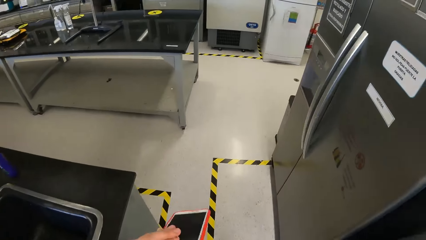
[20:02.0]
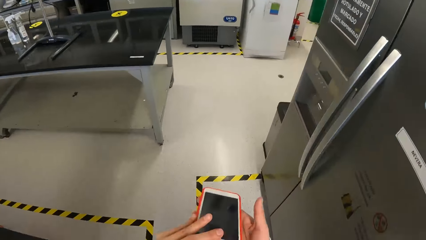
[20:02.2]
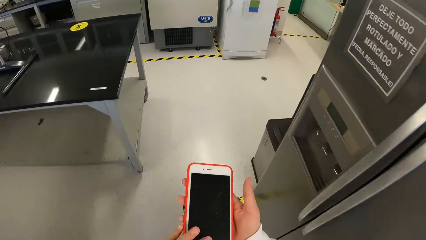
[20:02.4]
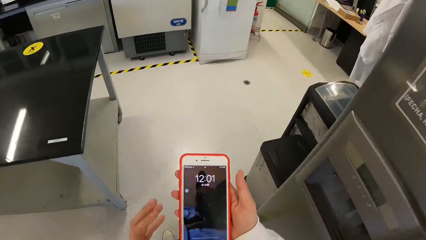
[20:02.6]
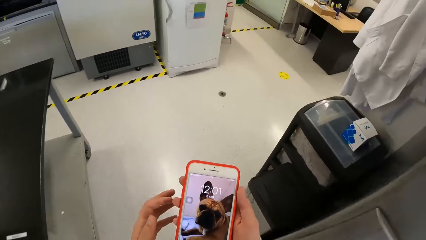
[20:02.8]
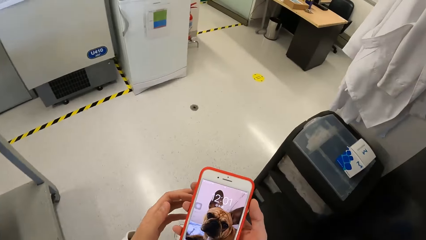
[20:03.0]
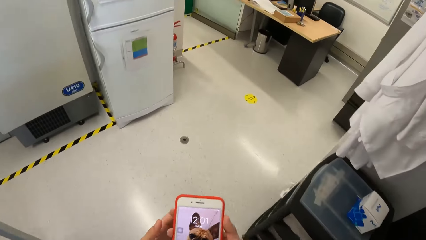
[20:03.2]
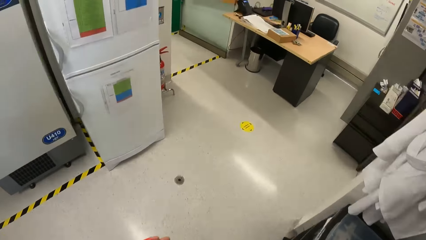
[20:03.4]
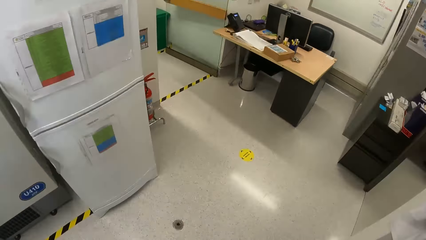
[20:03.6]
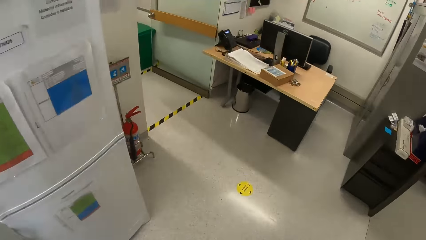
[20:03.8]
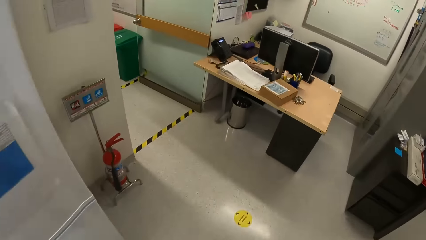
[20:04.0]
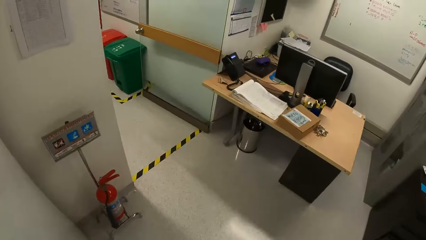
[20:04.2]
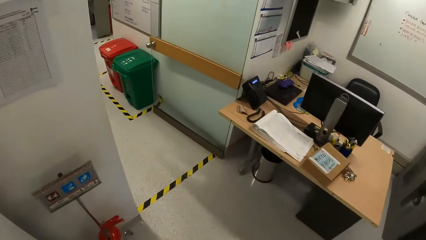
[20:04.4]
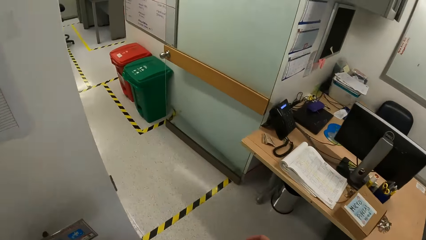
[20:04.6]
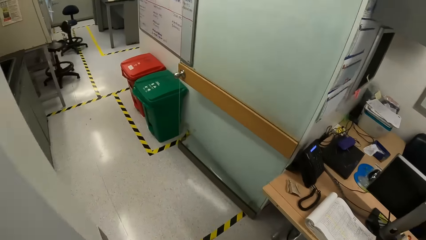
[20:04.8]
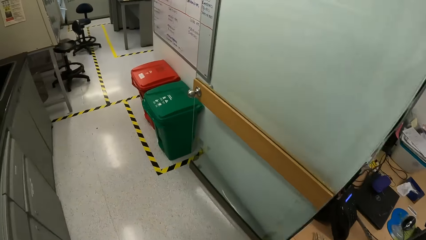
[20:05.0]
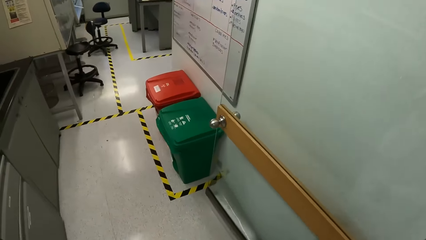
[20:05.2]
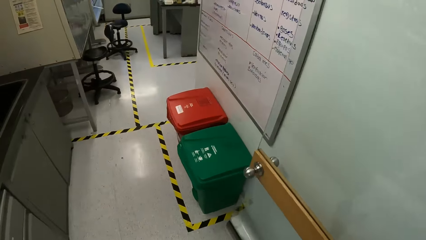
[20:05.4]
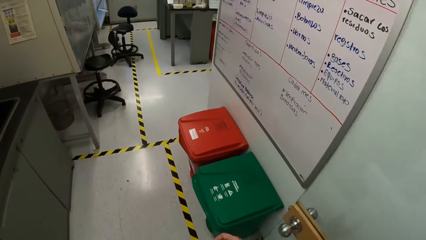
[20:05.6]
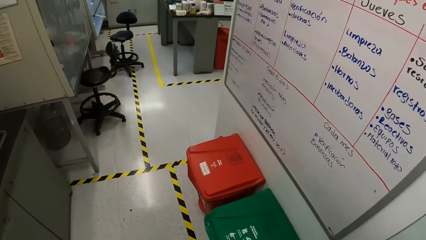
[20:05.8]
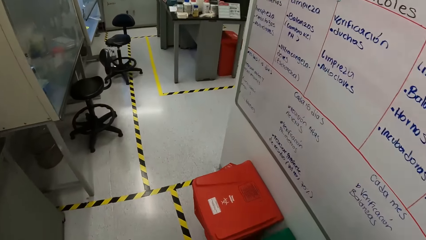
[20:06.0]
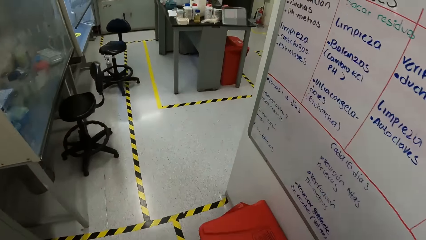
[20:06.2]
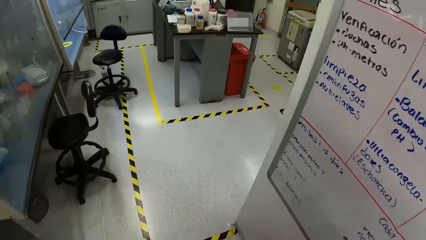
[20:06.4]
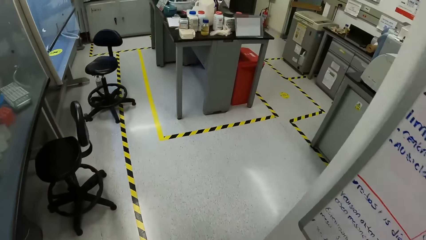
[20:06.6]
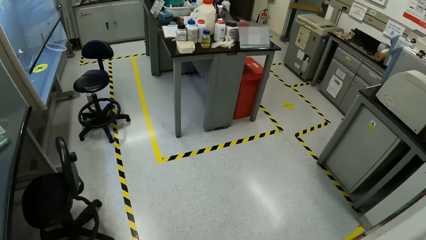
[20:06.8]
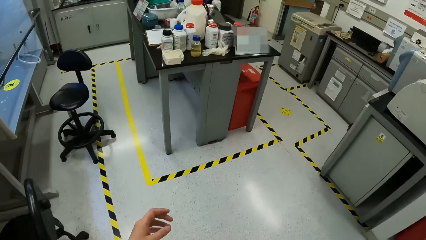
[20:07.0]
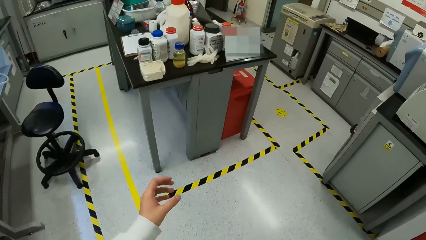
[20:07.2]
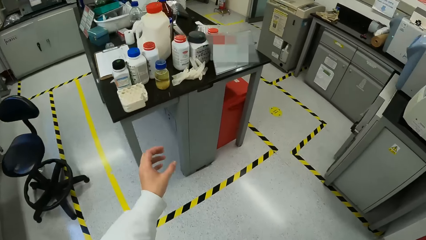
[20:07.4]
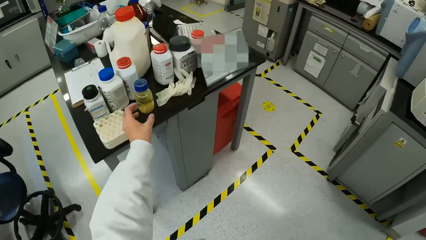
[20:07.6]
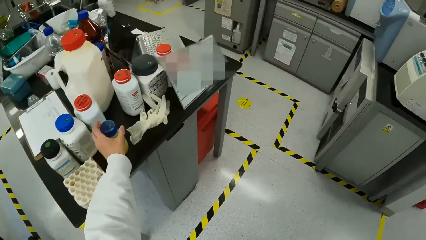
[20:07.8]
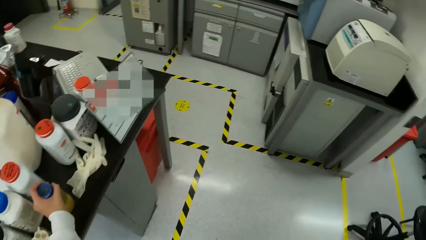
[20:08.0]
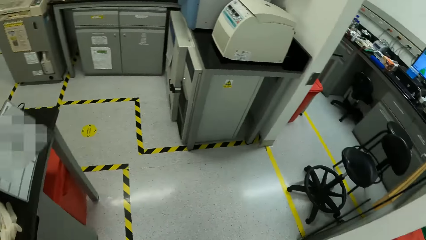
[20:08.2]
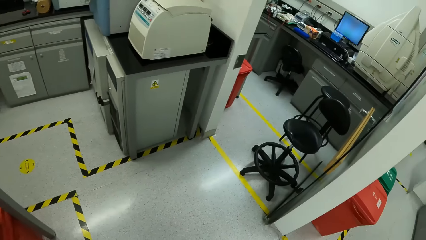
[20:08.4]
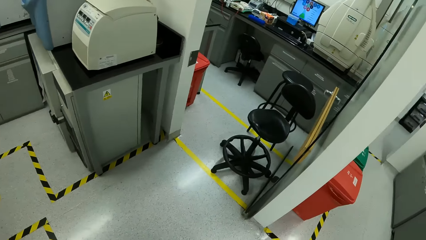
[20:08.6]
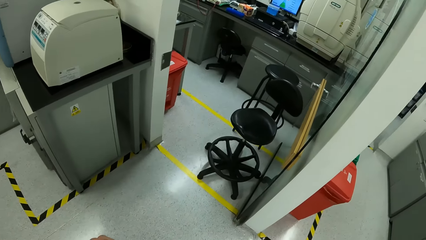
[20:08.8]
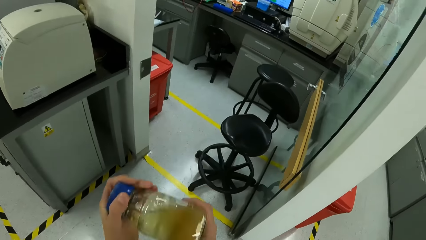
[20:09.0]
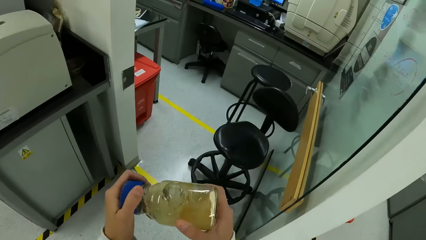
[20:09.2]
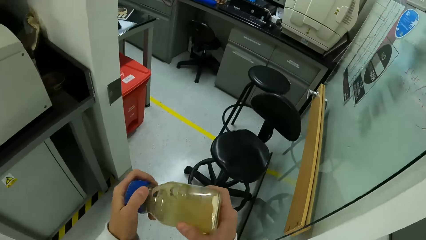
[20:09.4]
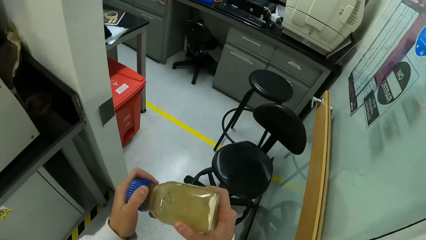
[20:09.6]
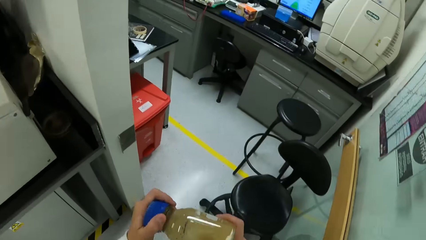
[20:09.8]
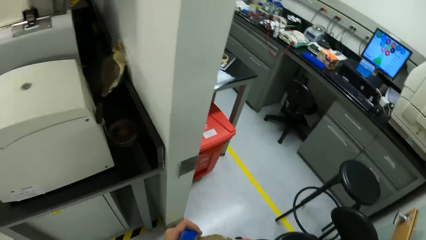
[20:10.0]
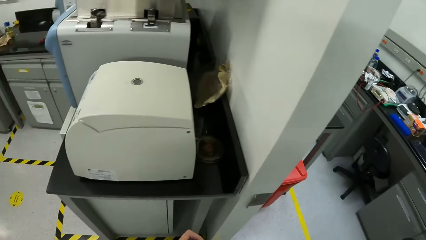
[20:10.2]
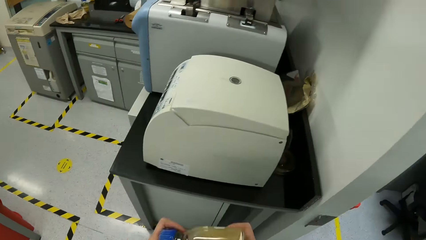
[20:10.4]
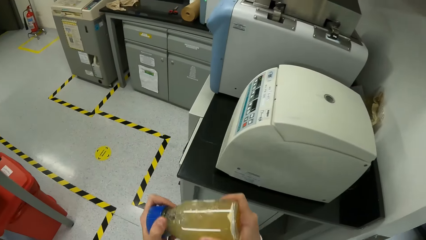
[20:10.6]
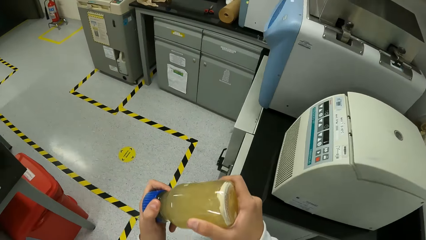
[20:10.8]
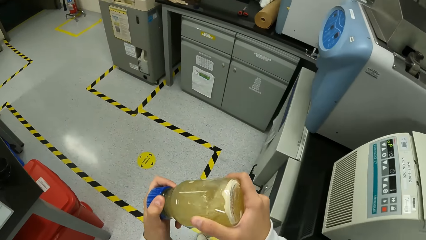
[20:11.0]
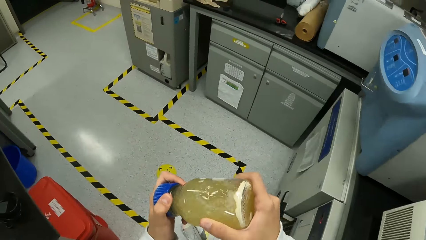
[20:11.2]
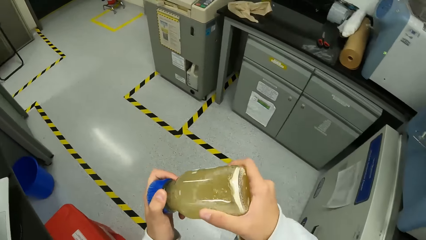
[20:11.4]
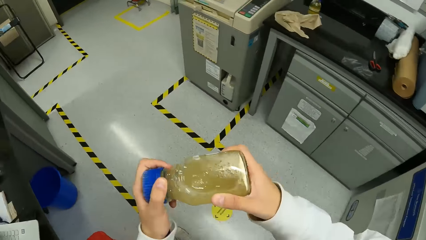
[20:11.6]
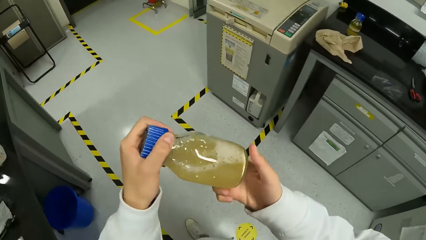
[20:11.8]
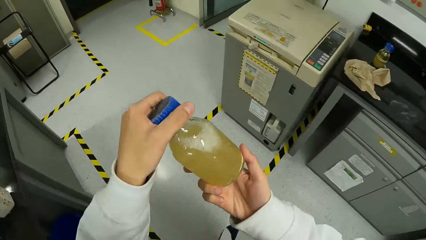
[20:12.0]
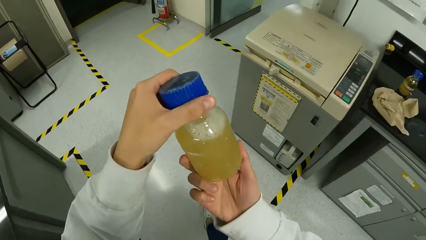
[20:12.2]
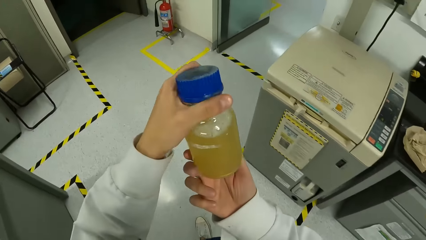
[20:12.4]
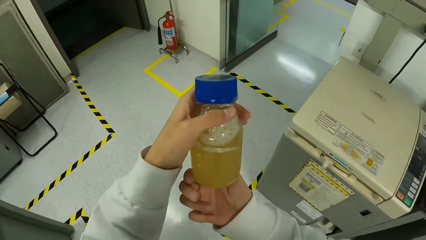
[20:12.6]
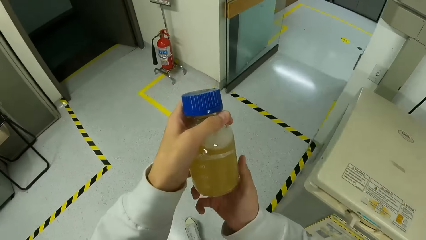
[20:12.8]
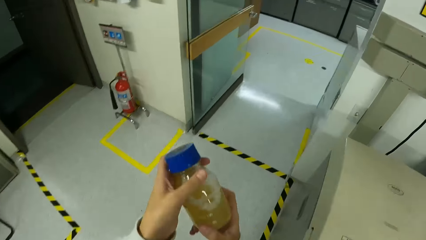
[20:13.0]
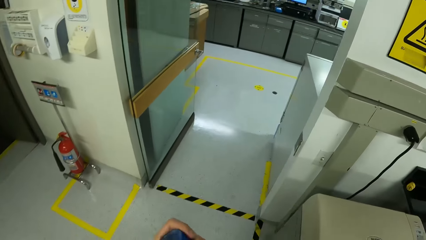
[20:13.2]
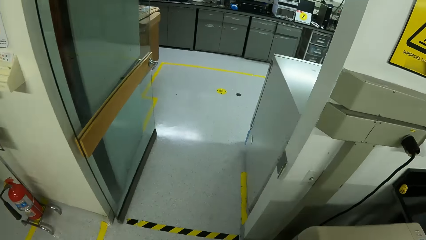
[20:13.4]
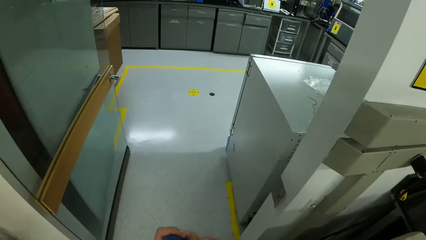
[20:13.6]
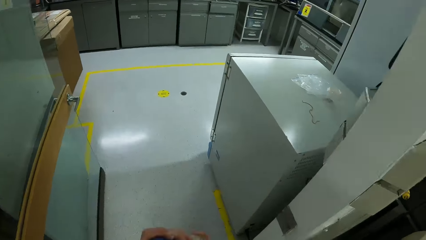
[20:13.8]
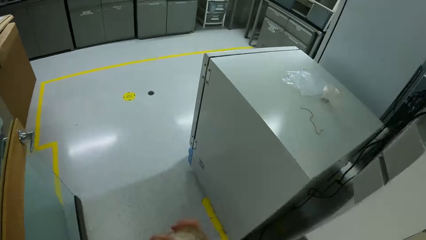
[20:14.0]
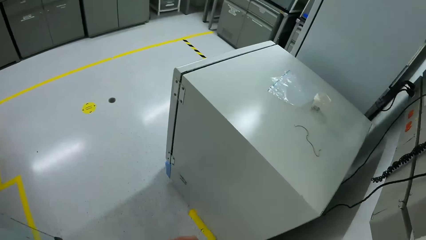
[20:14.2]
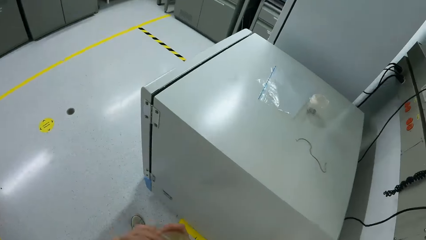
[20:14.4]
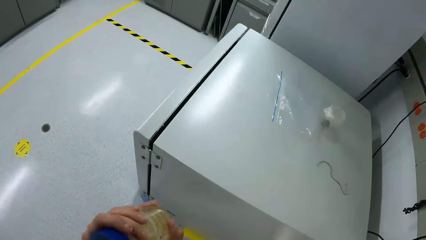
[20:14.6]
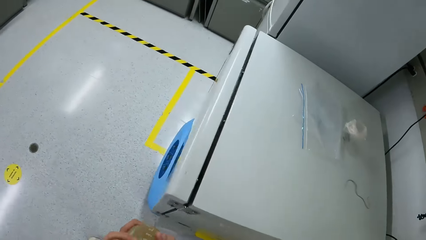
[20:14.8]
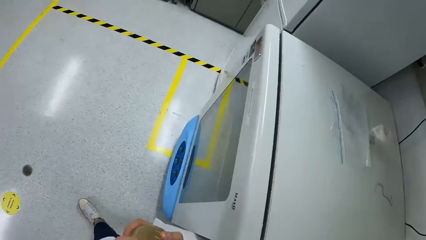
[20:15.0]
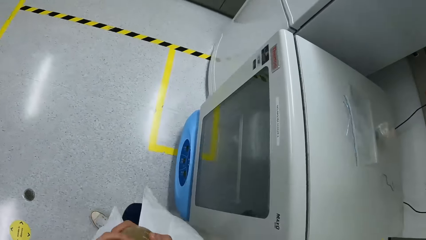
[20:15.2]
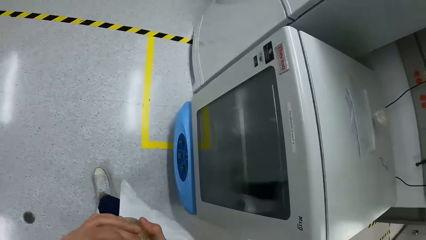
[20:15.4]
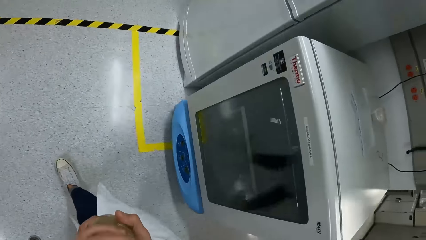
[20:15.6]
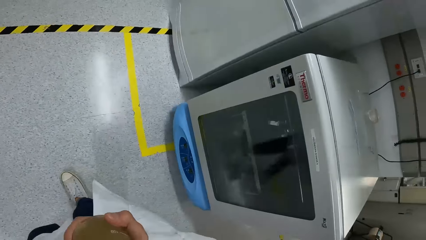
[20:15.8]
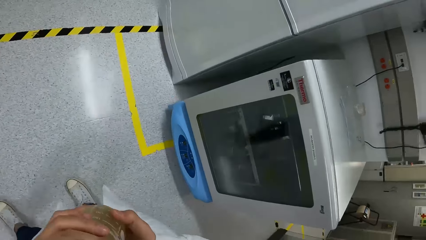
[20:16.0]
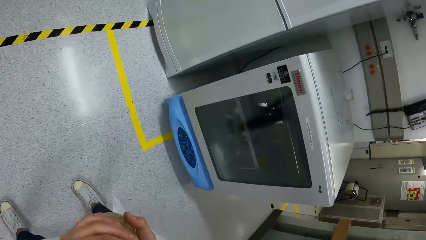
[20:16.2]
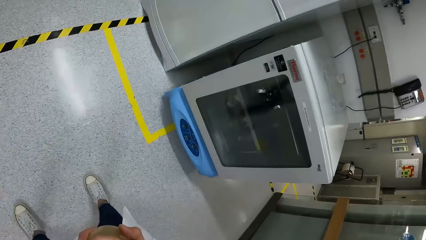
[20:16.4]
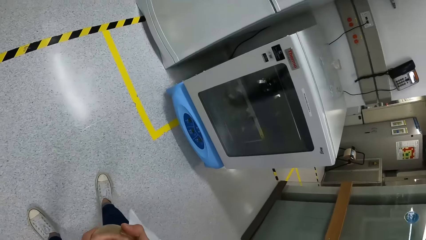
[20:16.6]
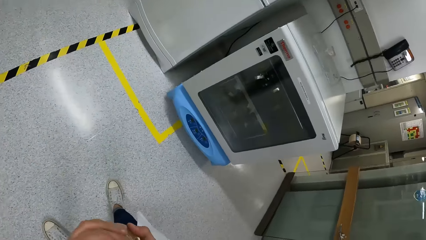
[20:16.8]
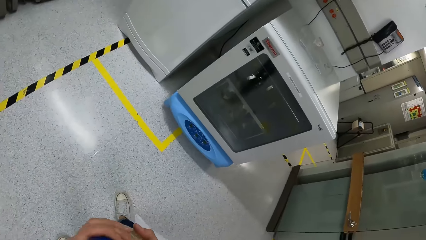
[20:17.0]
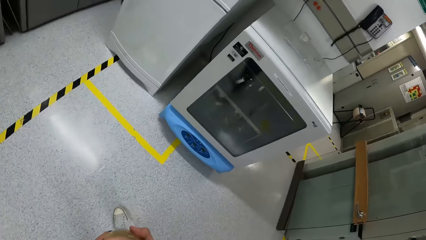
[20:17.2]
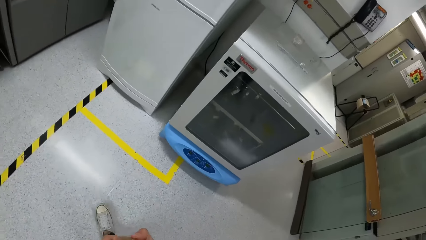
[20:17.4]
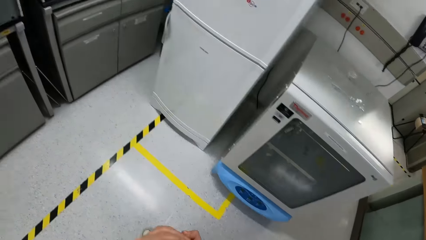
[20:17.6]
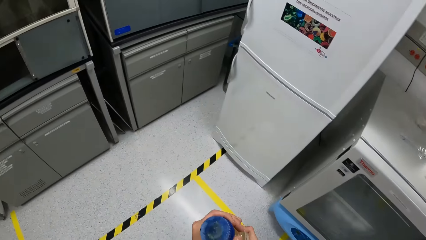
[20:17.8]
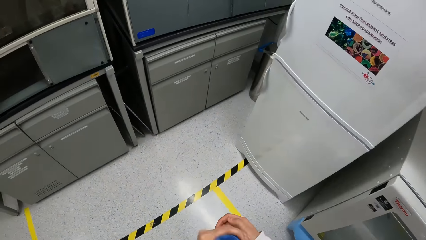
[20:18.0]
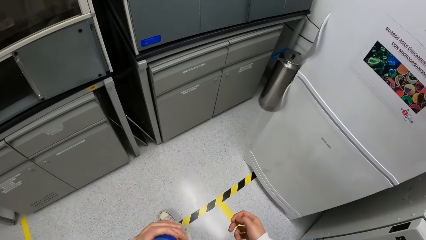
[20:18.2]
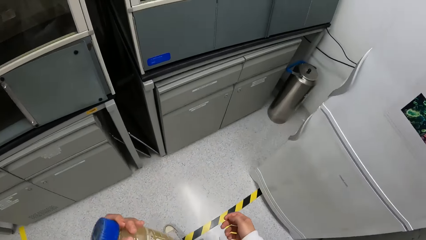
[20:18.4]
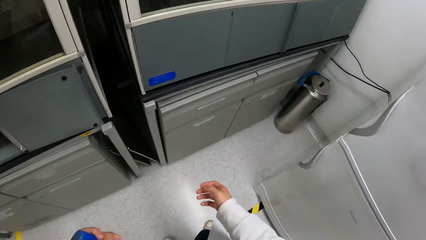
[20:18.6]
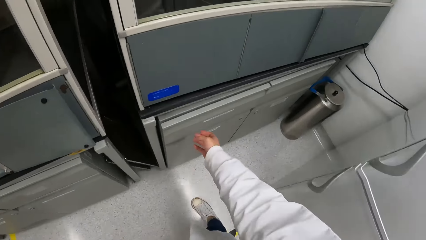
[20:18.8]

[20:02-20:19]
The camera wearer presses his phone while walking. He takes a bottle from a table with his left hand. He shakes the bottle with both hands.
